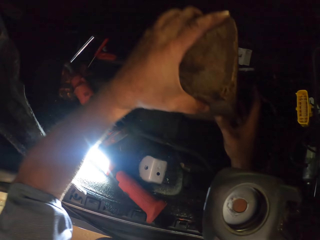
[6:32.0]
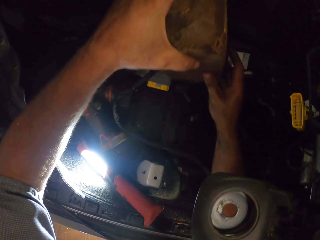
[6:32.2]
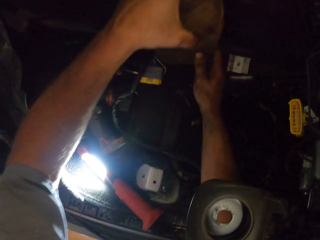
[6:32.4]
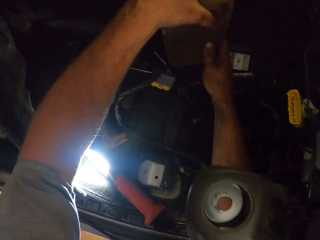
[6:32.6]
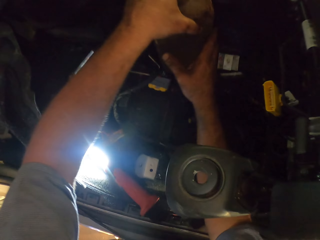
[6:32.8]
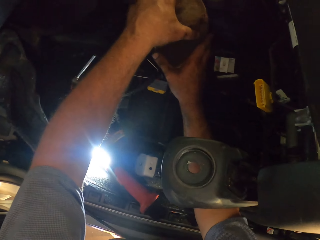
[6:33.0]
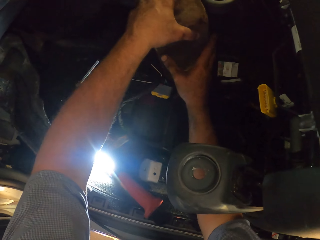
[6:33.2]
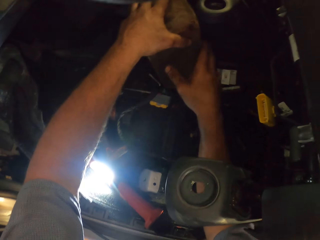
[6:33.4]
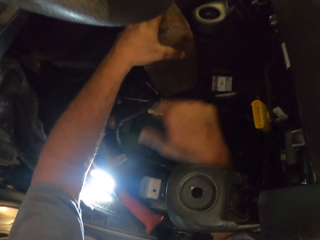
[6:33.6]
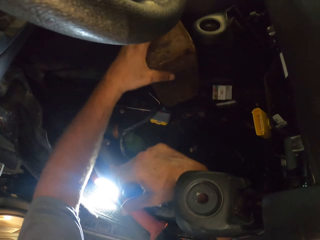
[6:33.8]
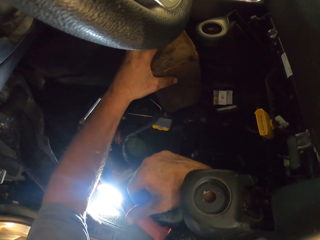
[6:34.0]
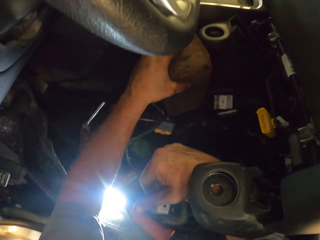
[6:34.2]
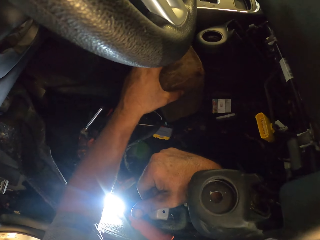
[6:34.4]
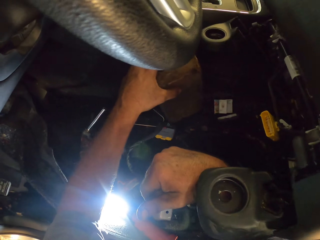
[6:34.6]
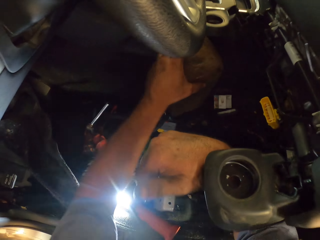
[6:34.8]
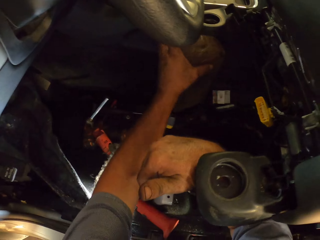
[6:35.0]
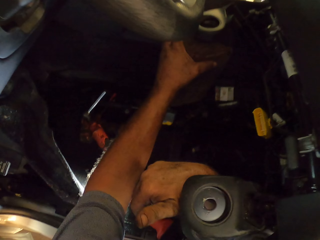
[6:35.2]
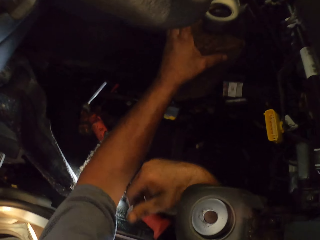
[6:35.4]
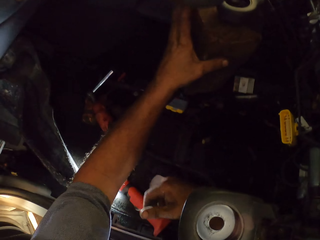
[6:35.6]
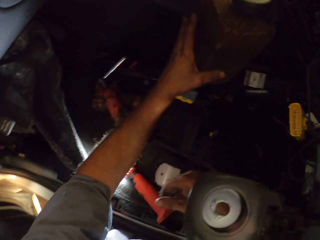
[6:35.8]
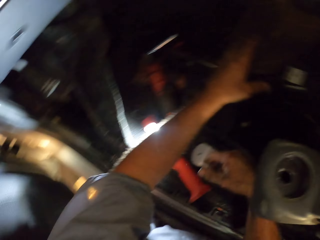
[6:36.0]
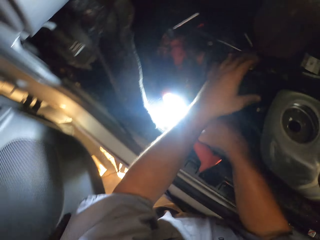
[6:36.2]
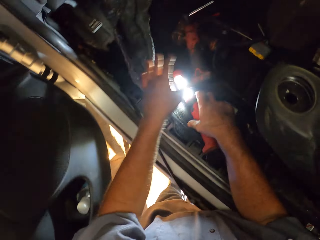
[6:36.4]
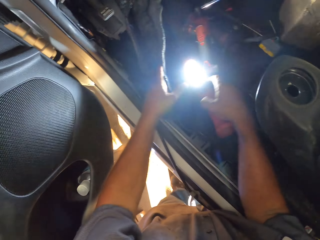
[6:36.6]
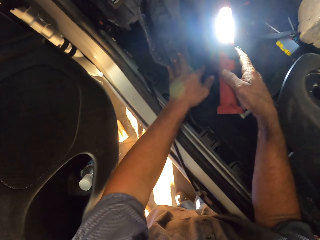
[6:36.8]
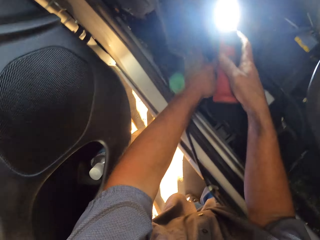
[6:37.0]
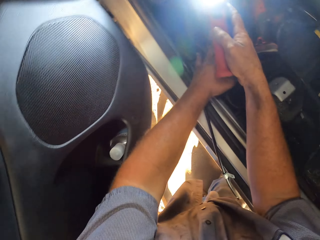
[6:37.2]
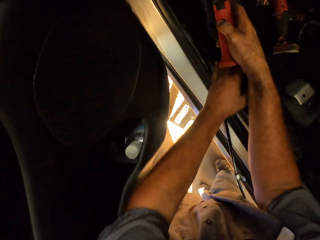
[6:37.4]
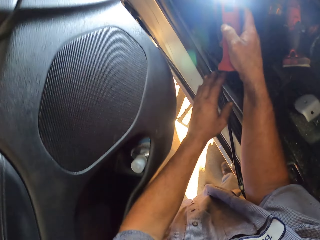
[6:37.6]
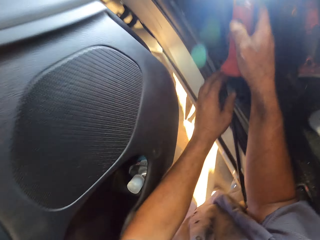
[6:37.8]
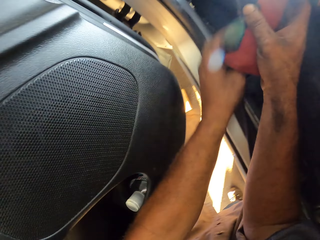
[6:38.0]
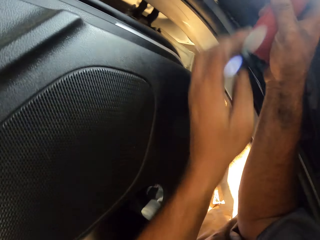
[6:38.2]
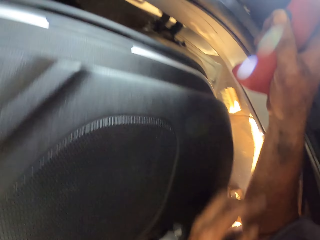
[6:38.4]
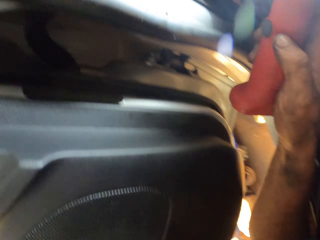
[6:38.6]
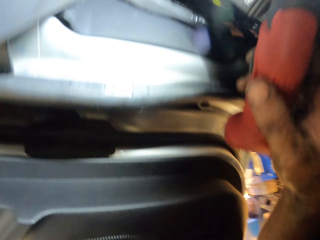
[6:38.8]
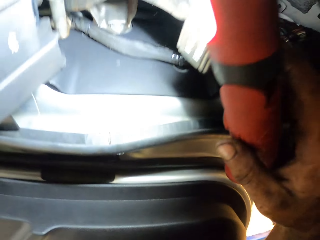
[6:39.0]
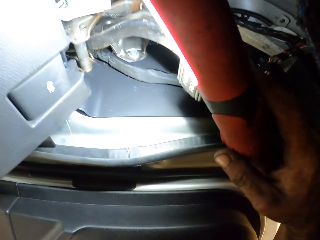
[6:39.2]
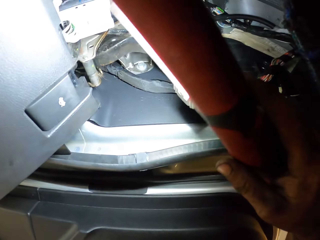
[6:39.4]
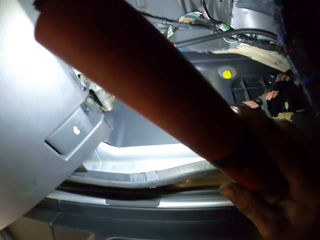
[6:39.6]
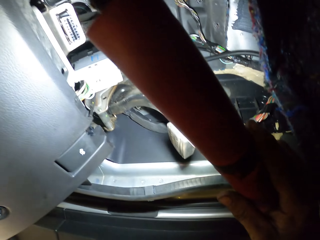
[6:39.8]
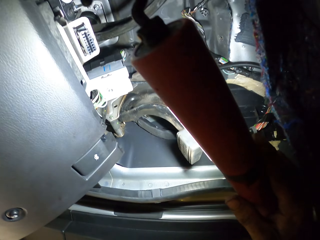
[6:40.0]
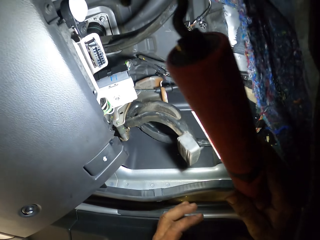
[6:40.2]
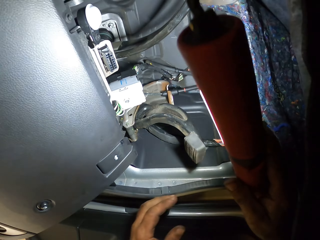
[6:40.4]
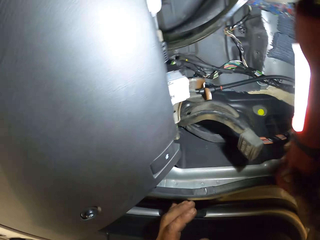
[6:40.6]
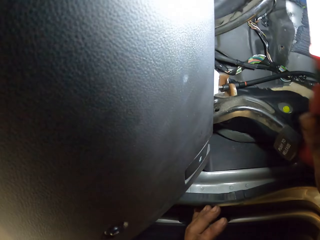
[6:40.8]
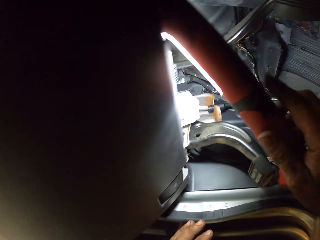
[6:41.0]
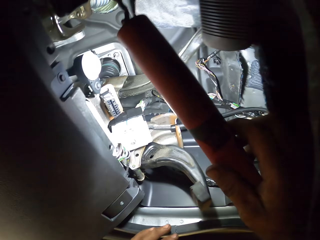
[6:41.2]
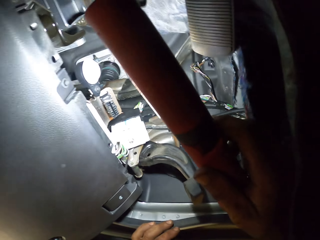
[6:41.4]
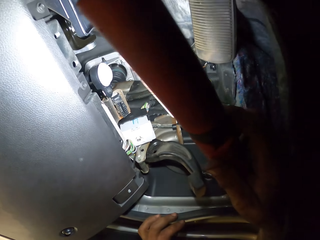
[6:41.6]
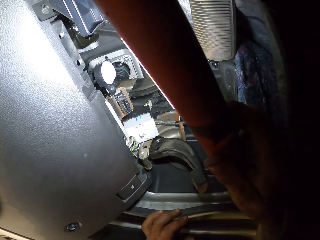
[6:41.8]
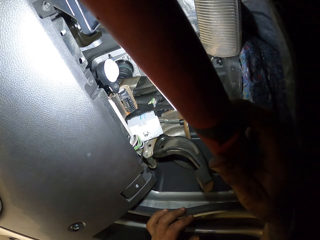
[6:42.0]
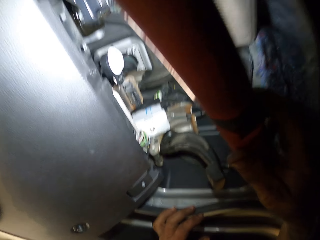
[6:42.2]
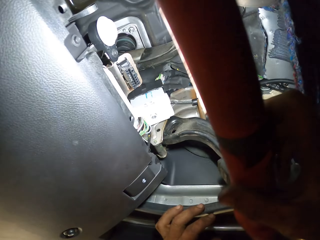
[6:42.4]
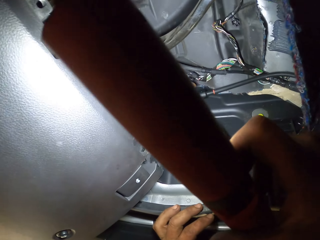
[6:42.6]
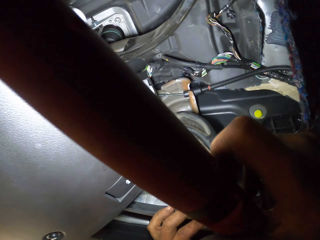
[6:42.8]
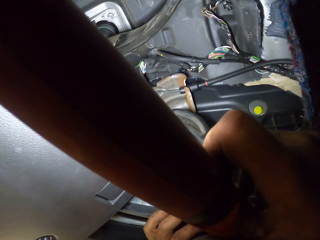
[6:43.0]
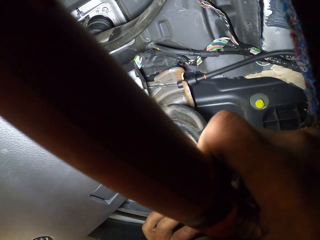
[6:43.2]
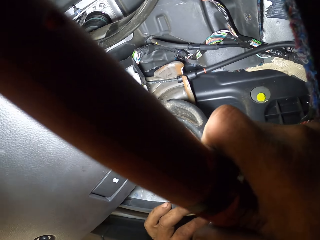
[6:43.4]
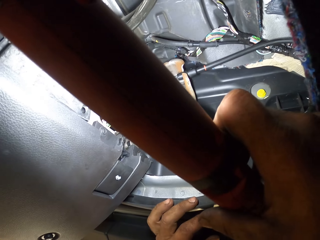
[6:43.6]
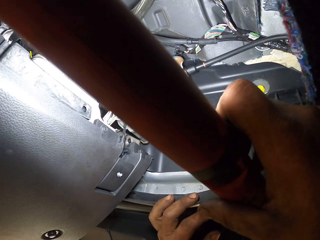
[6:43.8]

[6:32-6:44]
The camera wearer puts the wood against the steering wheel. They pick up the torch. They look under the dashboard. They look at the wires.

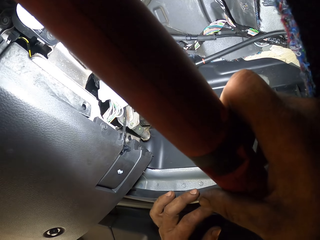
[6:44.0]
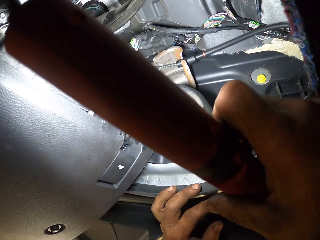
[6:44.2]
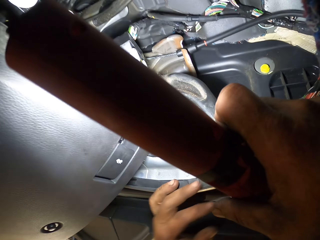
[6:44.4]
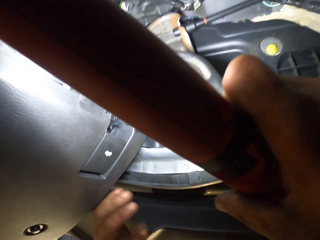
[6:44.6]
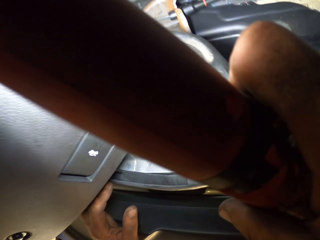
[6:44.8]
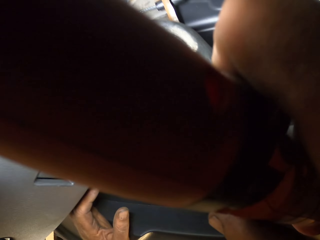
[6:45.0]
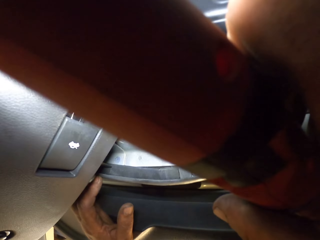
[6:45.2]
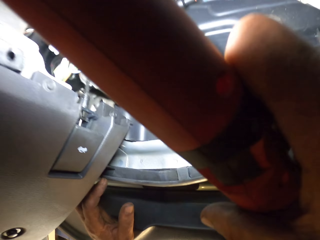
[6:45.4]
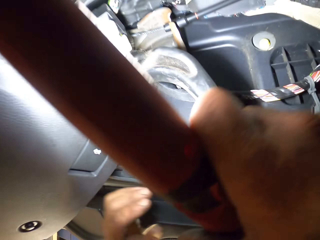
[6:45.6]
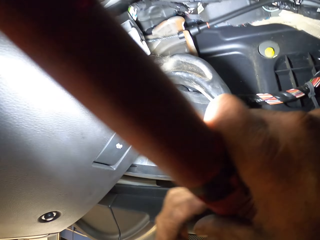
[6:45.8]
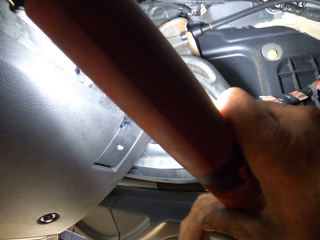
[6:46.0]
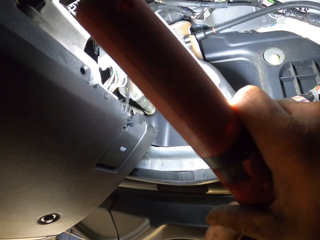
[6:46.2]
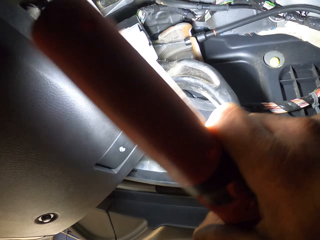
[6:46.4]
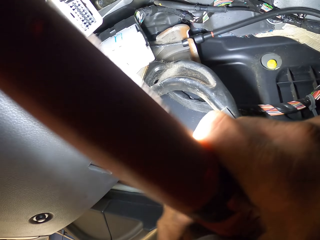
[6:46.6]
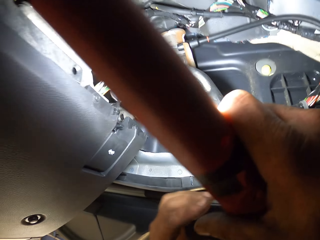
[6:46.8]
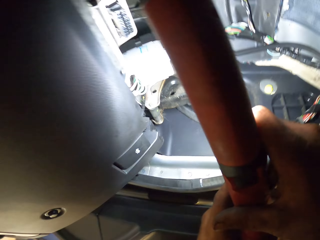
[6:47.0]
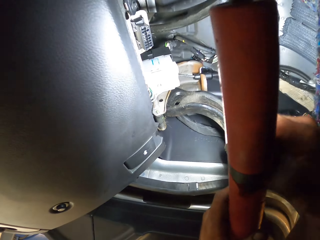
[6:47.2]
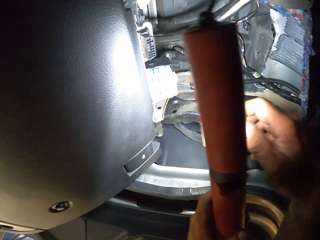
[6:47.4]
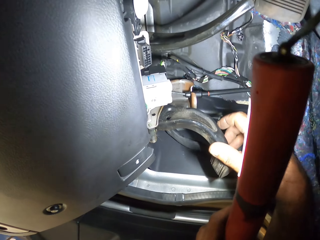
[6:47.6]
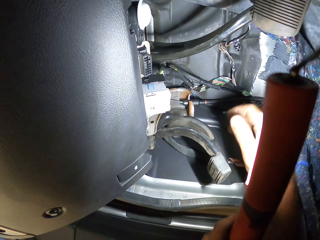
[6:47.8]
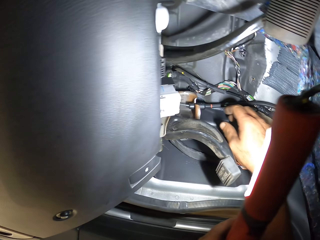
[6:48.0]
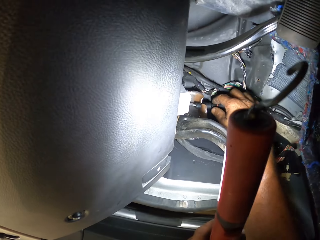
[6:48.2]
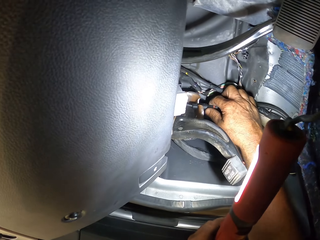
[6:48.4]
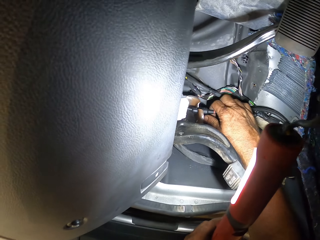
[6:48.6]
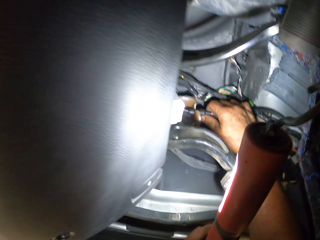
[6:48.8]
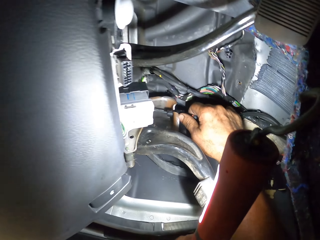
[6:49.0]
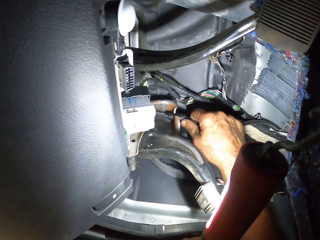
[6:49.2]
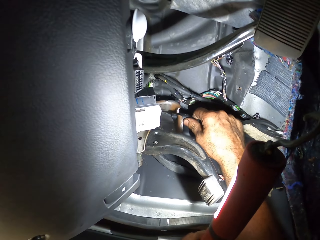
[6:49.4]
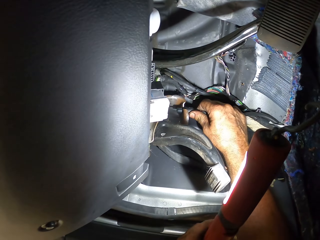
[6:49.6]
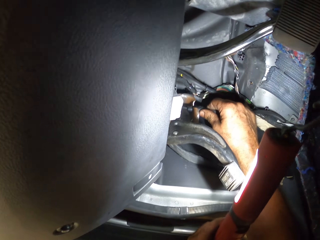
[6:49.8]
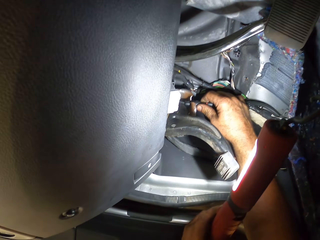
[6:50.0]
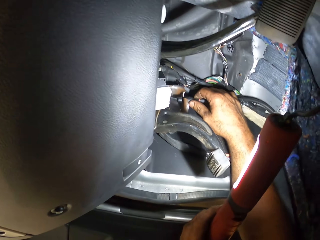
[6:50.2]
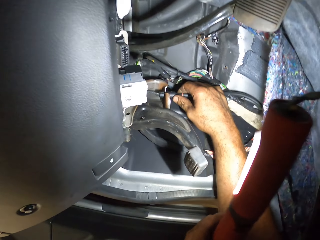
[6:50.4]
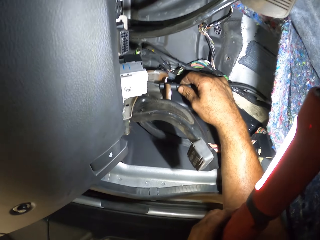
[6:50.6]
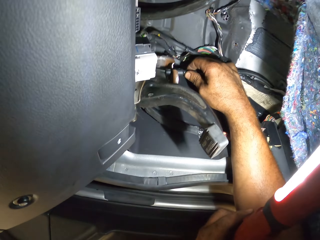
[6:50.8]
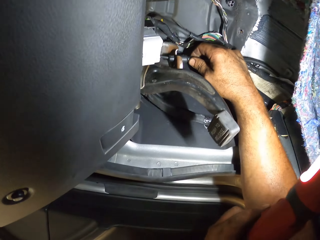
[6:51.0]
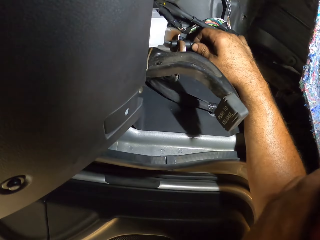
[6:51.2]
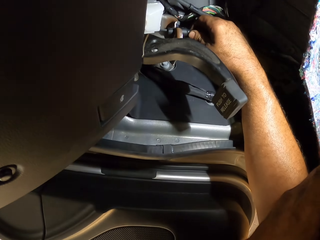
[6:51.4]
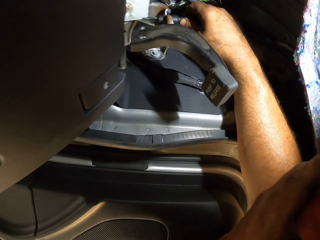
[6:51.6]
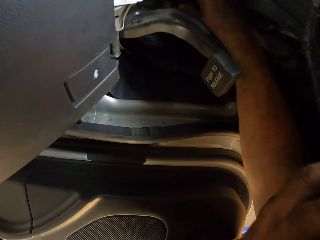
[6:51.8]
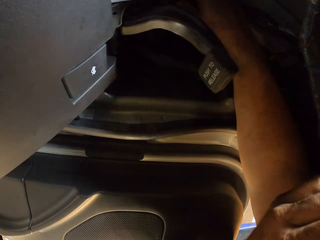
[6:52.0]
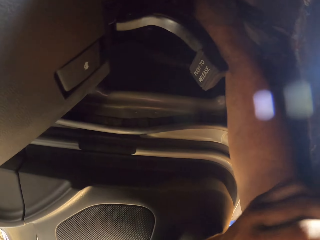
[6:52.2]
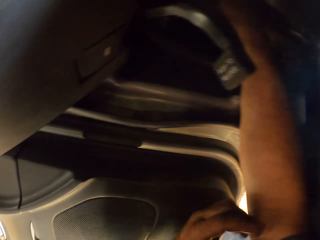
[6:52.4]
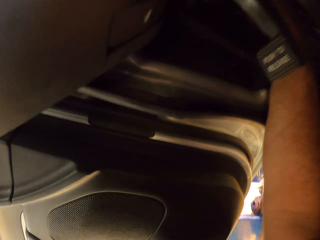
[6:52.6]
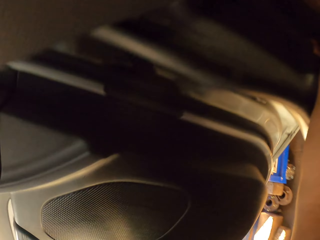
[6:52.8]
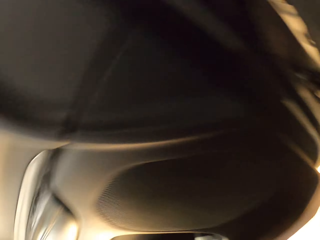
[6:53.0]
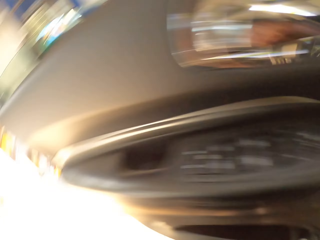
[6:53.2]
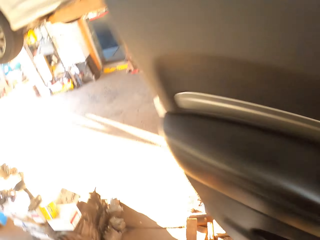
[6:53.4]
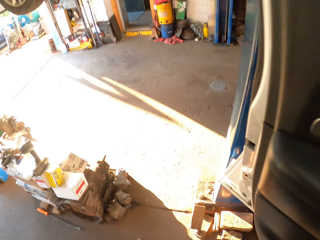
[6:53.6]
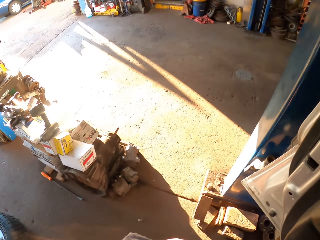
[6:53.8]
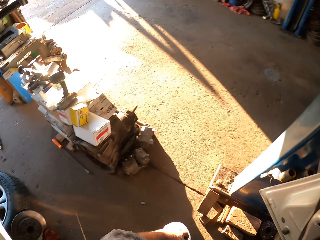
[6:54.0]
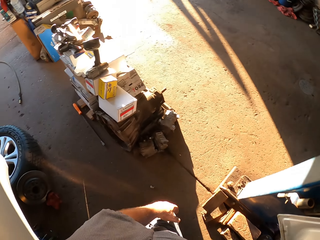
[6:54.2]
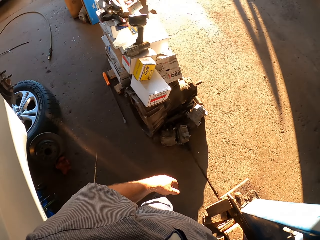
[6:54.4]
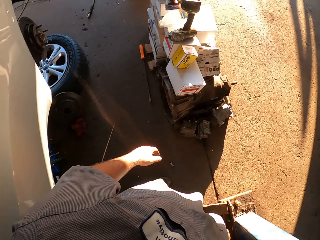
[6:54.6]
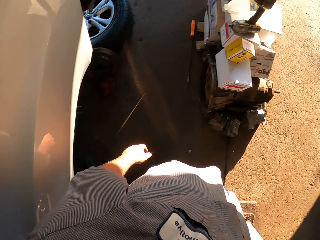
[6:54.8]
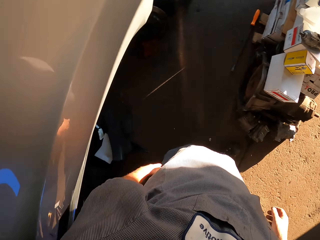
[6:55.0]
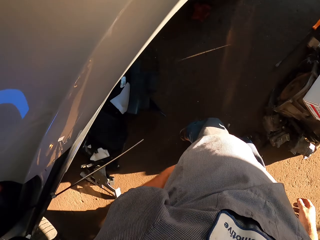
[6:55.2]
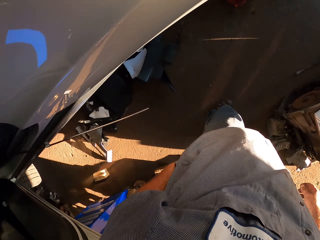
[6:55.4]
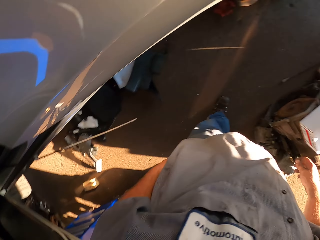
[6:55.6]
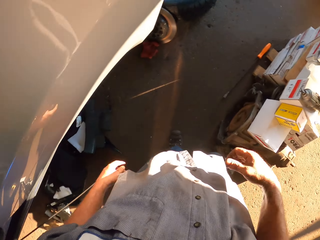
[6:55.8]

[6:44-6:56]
The camera wearer holds the torch with the other hand. They touch the cable. They hold the cable. They turn around. They walk away from the car.
